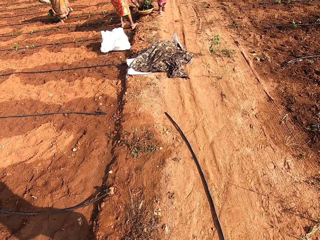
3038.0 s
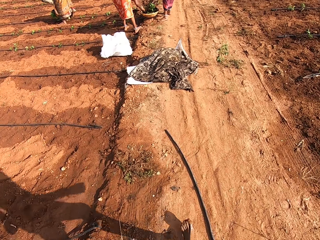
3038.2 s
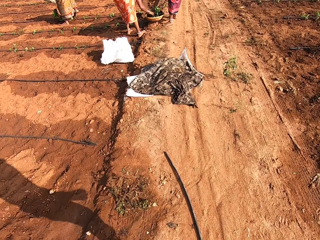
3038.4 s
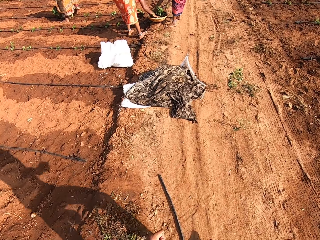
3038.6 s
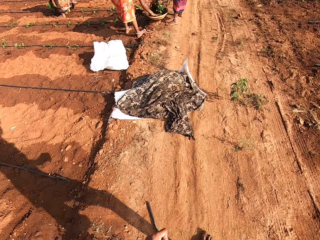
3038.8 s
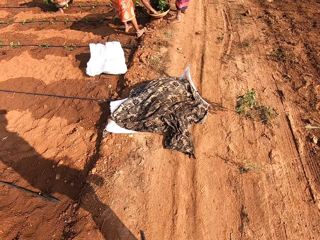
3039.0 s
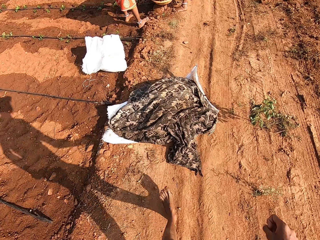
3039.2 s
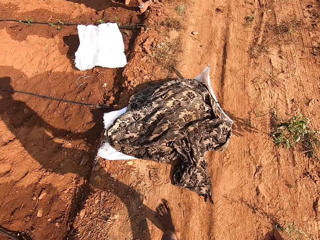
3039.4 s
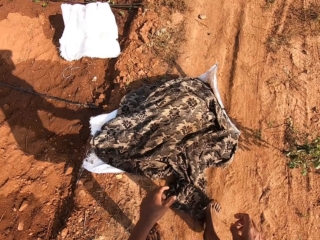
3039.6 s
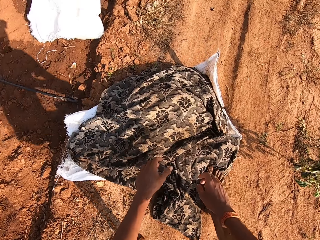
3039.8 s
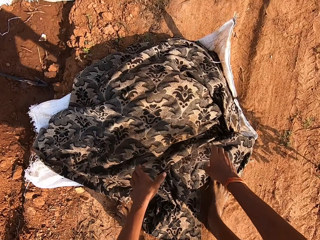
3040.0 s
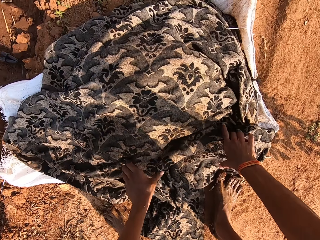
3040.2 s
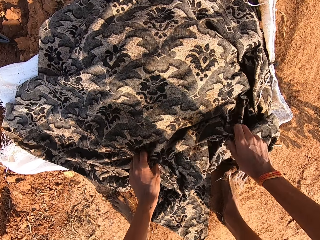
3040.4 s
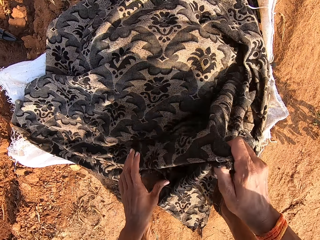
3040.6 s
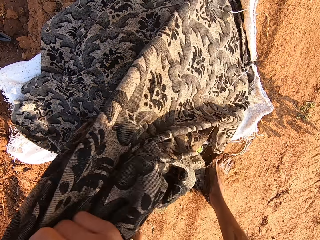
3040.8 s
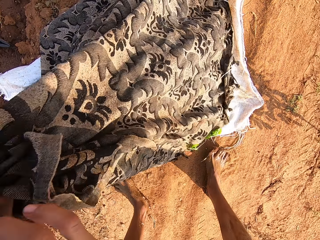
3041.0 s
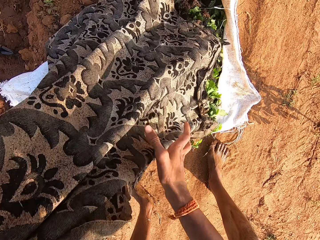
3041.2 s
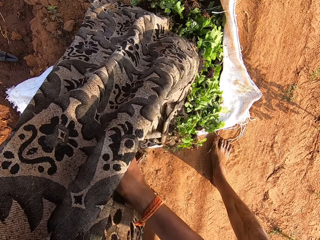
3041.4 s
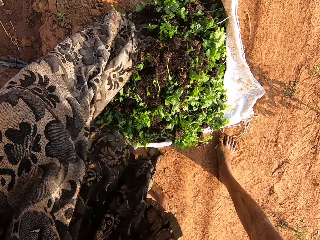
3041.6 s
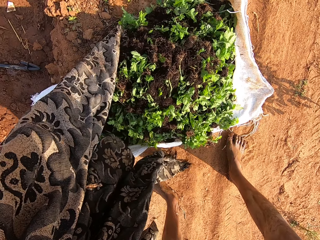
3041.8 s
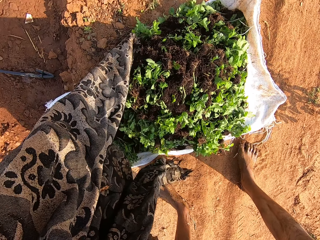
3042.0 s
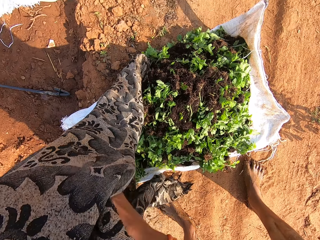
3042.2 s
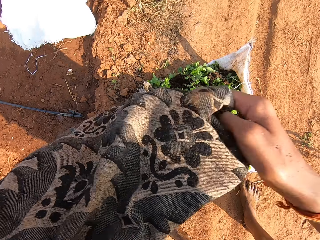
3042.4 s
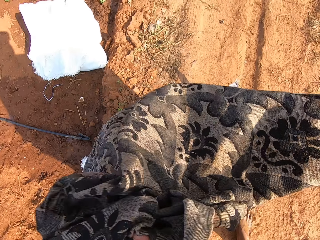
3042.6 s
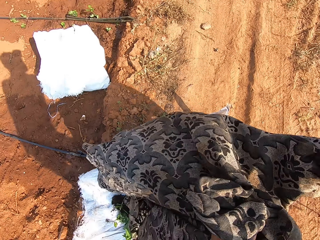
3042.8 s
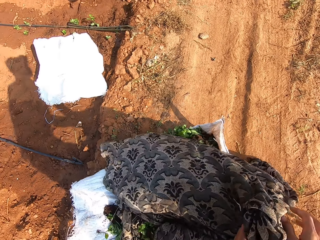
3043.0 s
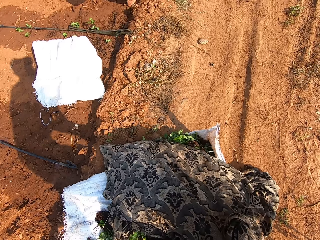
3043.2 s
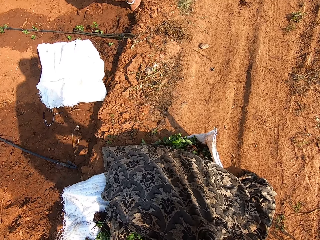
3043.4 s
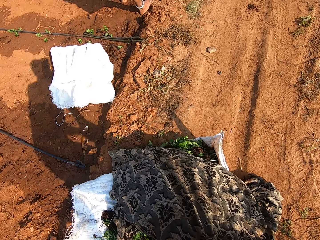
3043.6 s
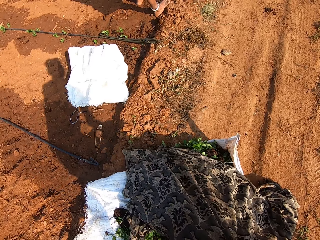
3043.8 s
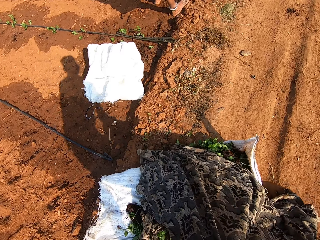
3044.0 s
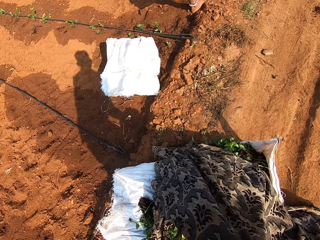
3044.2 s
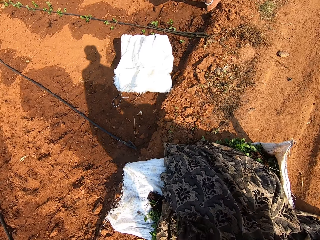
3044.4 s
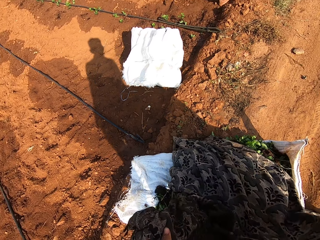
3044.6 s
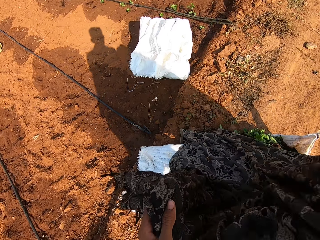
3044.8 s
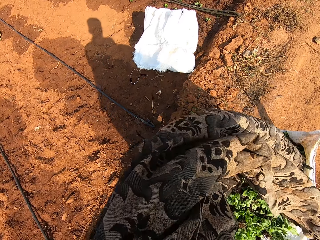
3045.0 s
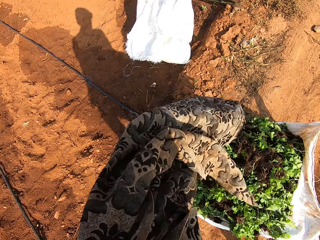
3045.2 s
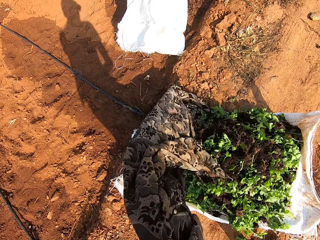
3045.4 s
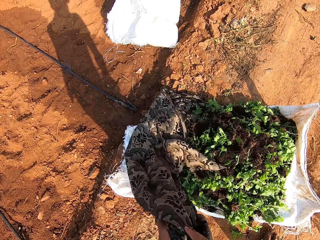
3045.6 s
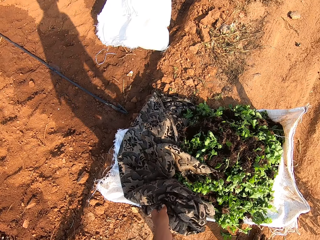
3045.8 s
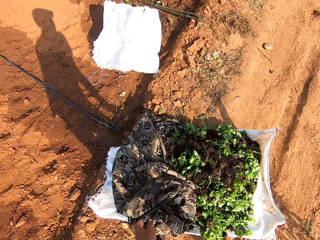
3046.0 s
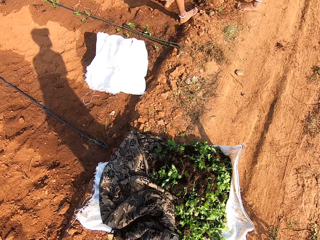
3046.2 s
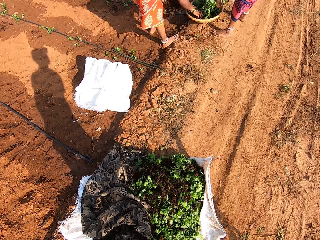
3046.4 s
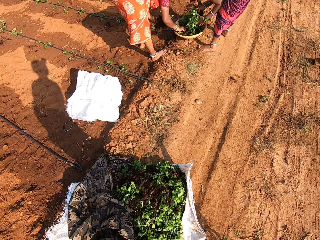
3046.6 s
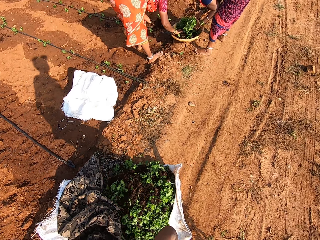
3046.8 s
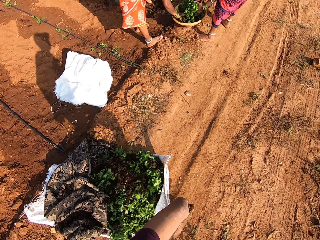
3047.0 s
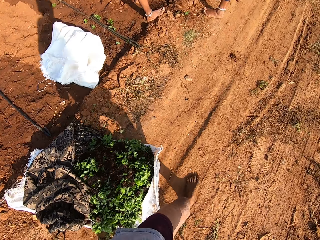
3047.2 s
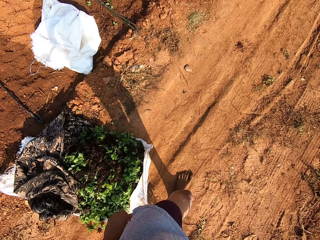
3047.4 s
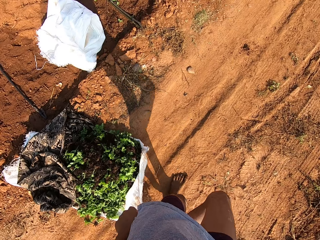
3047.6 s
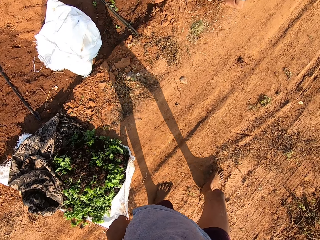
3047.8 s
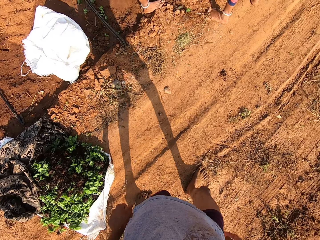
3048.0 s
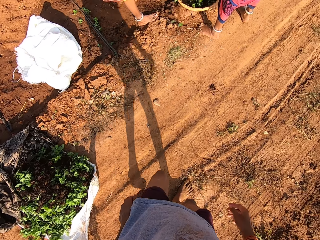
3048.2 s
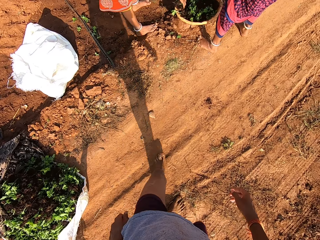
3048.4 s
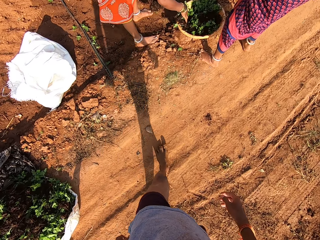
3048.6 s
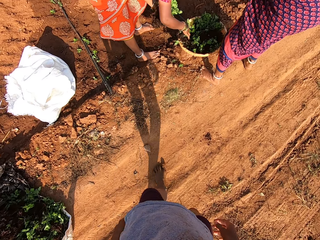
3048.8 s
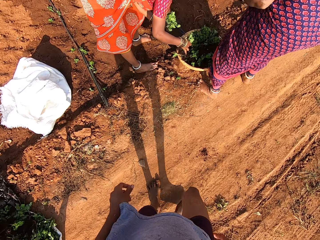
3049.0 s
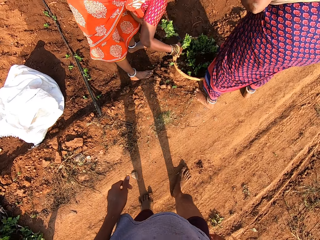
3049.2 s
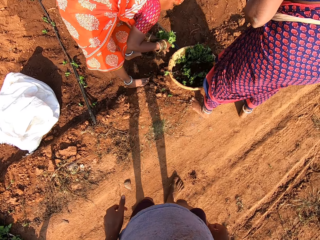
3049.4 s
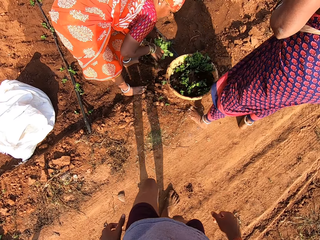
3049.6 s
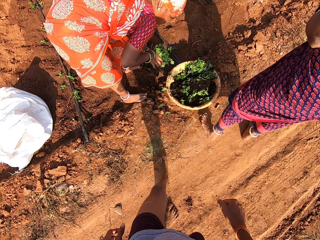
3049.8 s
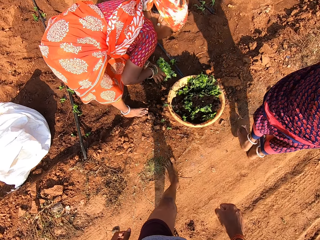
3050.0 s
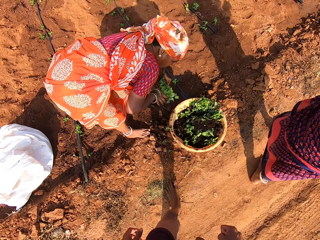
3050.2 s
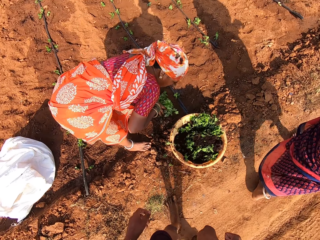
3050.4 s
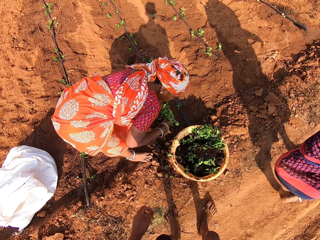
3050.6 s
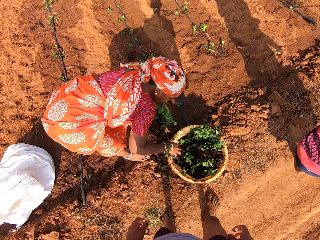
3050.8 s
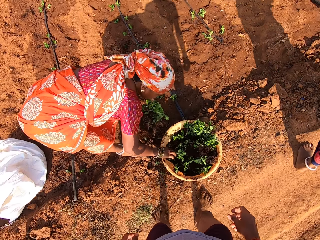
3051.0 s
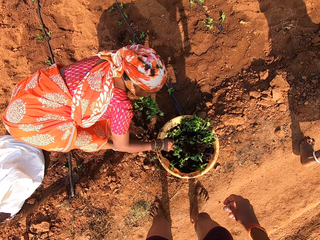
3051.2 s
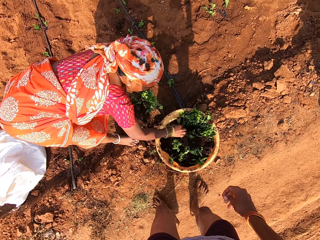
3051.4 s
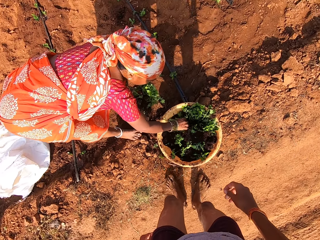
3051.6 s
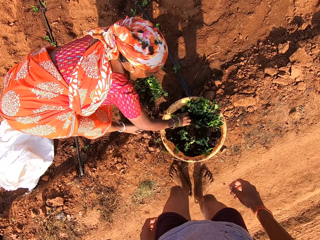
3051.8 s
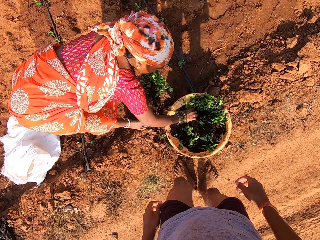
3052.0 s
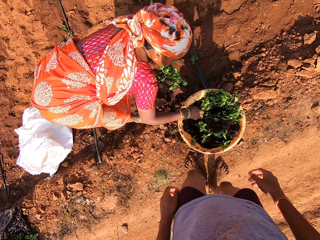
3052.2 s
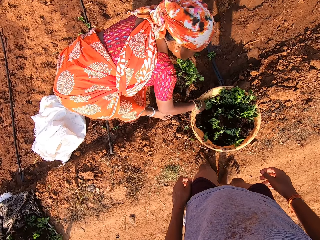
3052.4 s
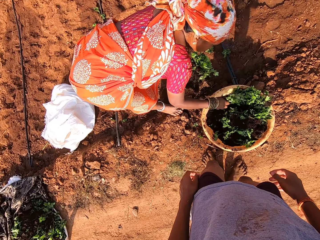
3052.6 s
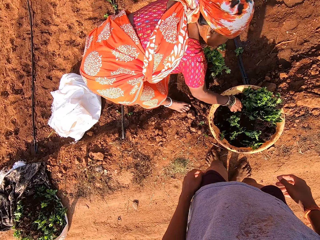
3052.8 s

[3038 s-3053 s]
The camera wearer removes a light cloth from the vegetables on the sac with both hands. He covers the vegetables with the cloth in his hands. He drops the cloth on the ground. He removes the cloth from the vegetables on the sac with both hands. He drops the cloth on the vegetable with his left hand. A woman picks some vegetables from a bowl with both hands. Another woman picks some vegetables from the bowl with her right hand. The camera wearer walks forward. The other woman passes the vegetable in her right hand to her left hand. The camera wearer stops from walking. The other woman picks some vegetables from the bowl with her right hand.

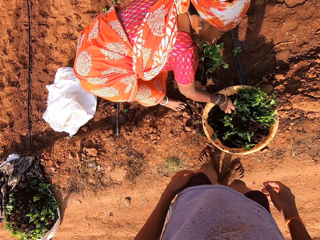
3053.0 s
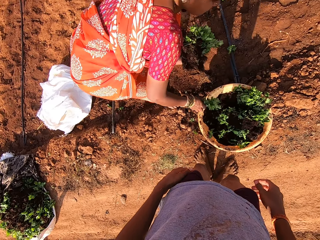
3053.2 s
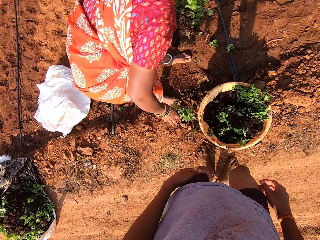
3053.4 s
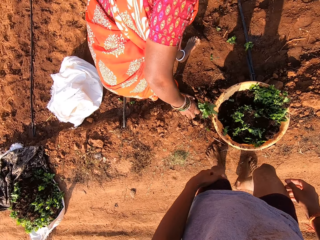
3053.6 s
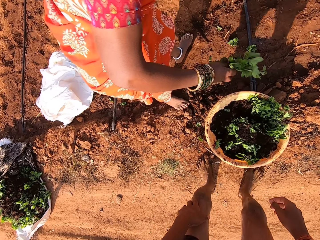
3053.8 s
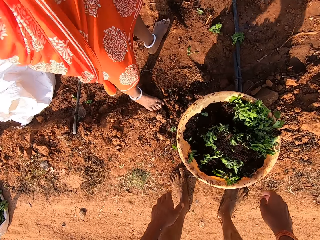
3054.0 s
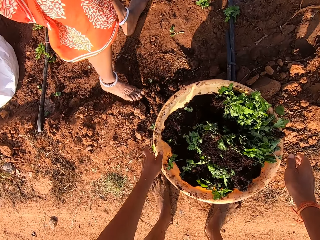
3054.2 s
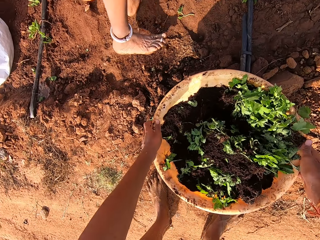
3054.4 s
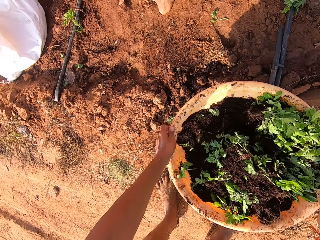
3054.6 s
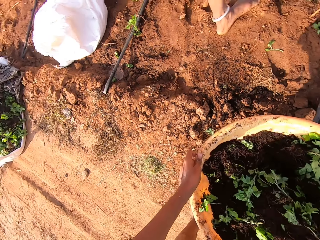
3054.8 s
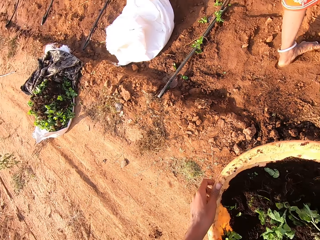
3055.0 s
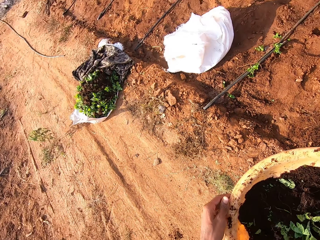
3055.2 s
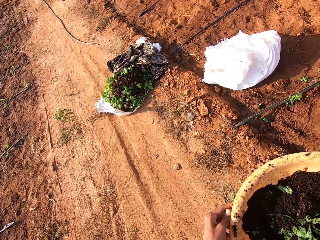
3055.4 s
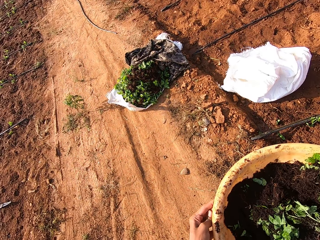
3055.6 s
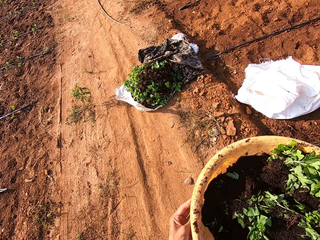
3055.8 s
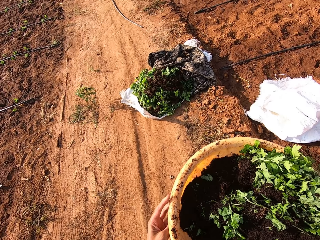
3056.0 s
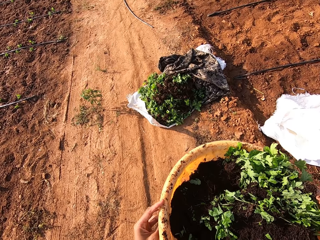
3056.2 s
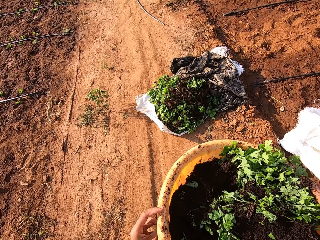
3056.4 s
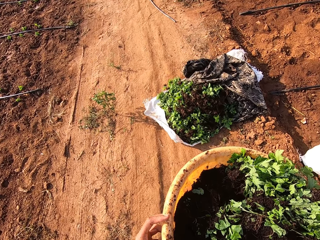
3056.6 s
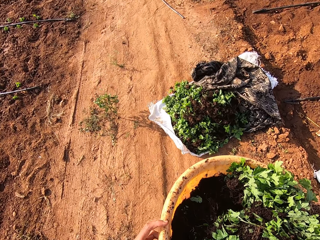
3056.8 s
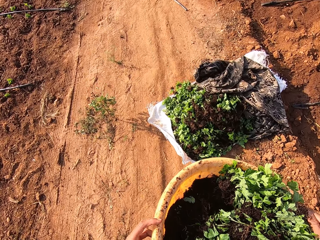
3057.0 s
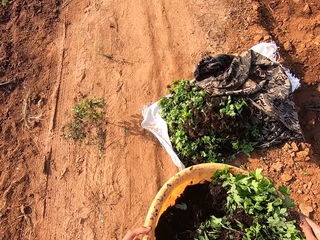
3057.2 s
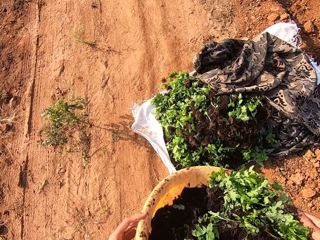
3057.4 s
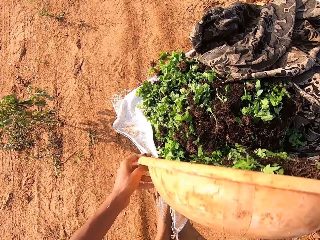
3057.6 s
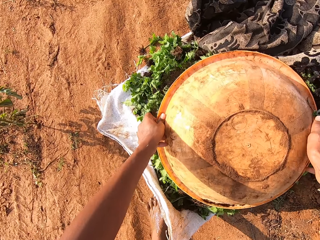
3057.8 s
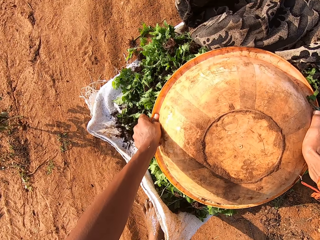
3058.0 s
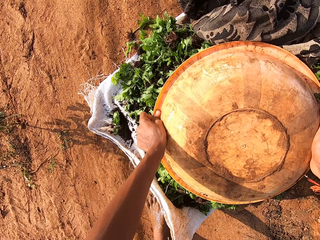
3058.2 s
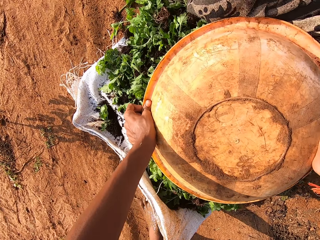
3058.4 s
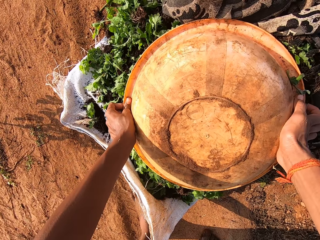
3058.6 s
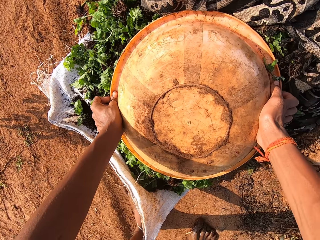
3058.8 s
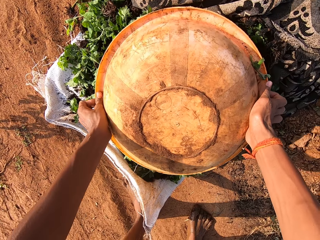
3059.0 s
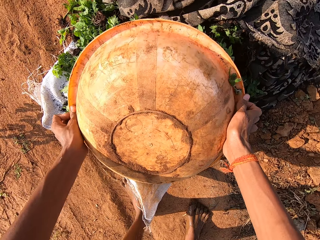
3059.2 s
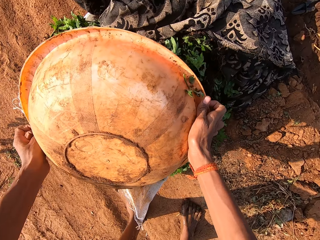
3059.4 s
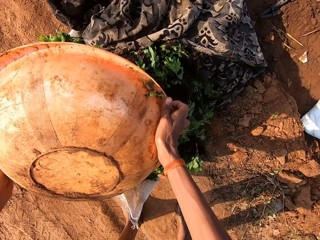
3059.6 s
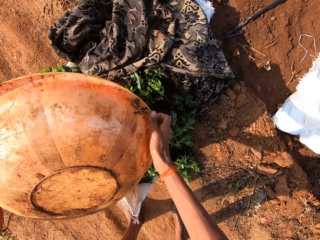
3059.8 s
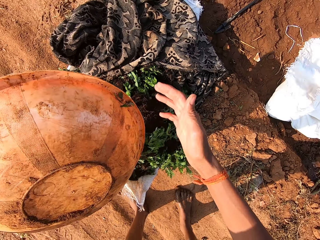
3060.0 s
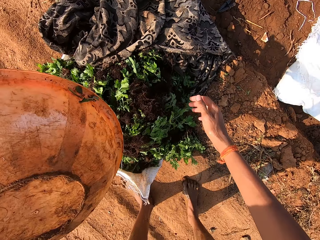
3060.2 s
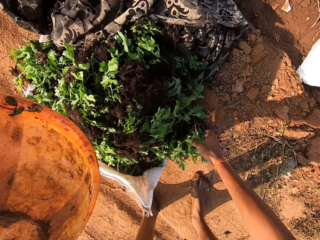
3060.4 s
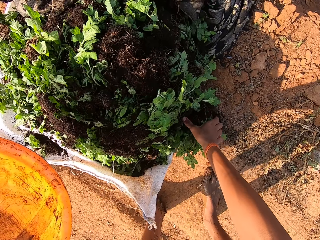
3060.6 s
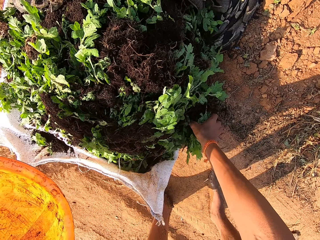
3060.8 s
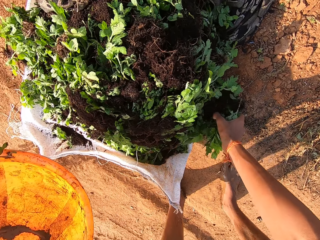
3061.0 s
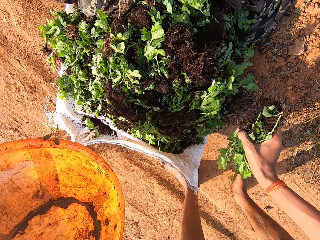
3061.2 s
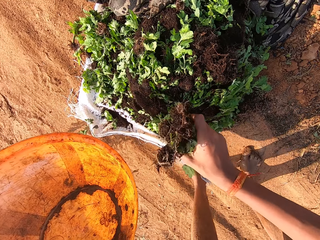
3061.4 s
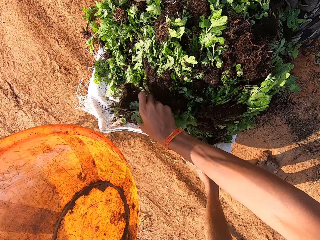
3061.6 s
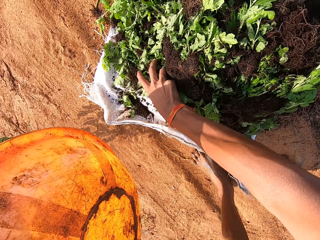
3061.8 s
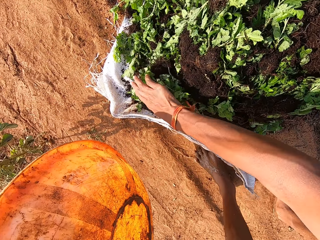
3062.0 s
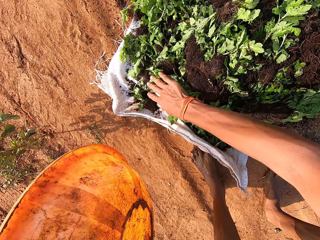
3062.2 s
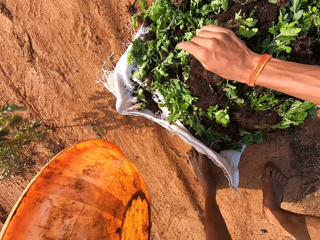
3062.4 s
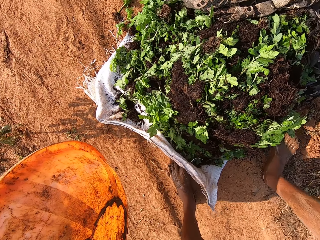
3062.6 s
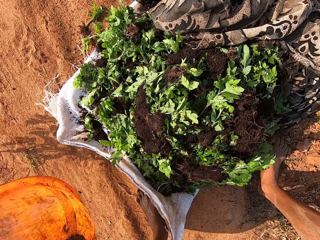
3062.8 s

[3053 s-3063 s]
The camera wearer carries the bowl of vegetable from the ground with both hands. He pours the vegetables in the bowl on the vegetables on the sac with both hands. The woman interacts with the camera wearer. The camera wearer picks some vegetables from the ground with his right hand. He drops the vegetables in his right hand on the vegetables.
